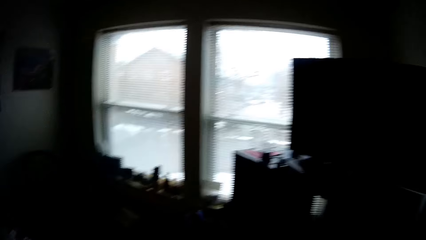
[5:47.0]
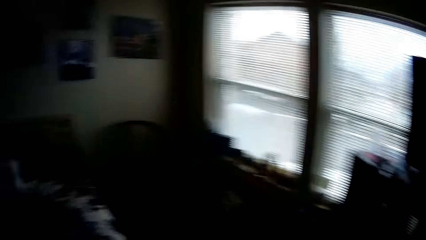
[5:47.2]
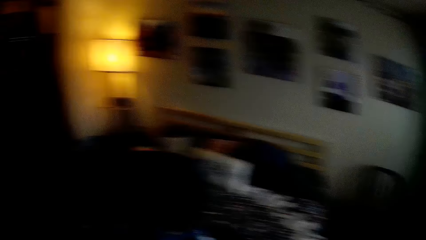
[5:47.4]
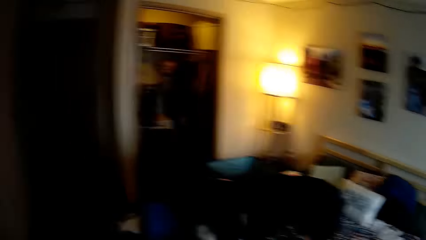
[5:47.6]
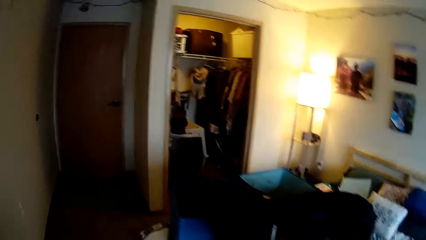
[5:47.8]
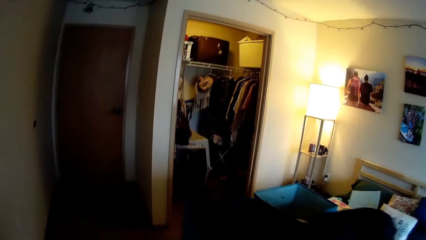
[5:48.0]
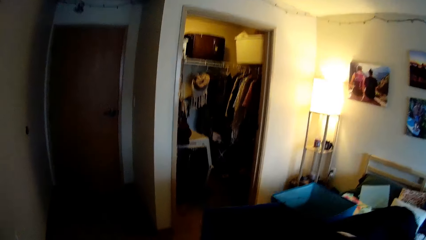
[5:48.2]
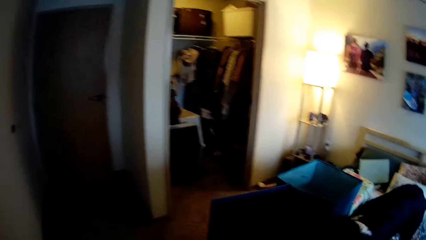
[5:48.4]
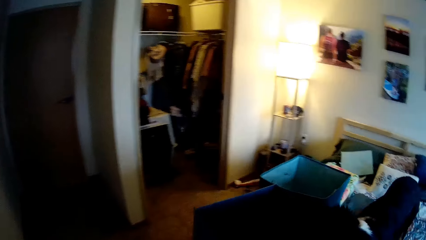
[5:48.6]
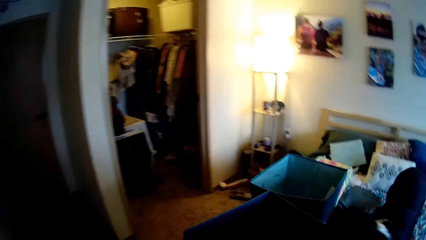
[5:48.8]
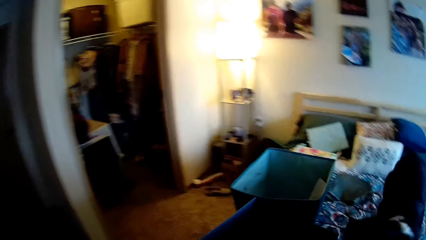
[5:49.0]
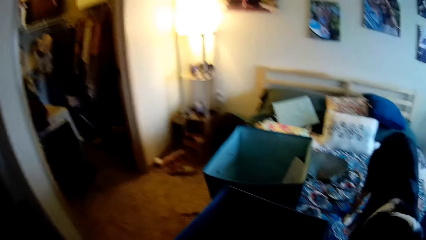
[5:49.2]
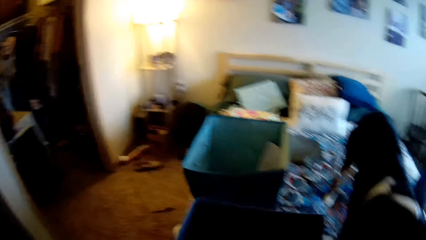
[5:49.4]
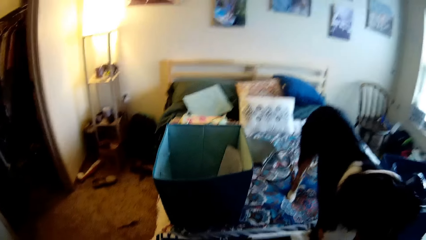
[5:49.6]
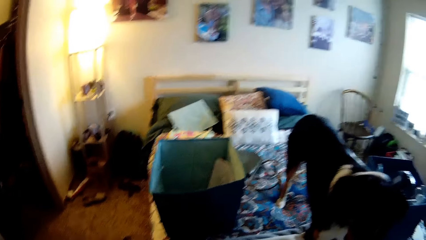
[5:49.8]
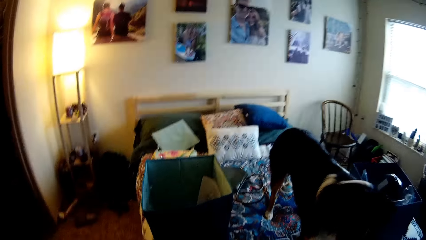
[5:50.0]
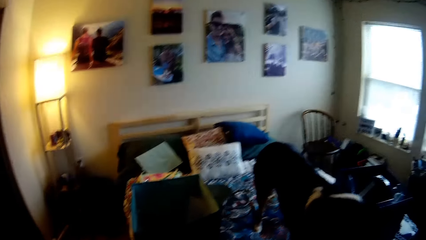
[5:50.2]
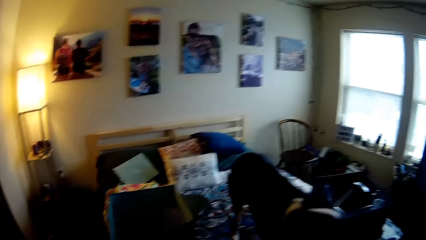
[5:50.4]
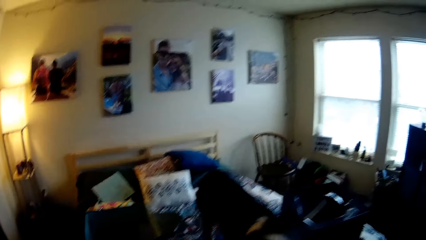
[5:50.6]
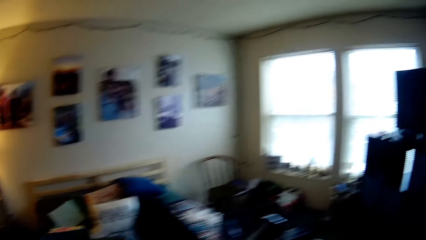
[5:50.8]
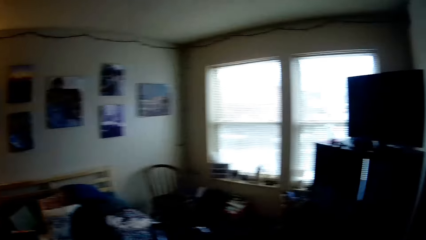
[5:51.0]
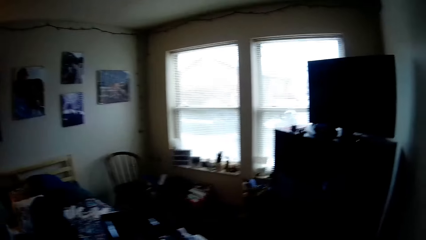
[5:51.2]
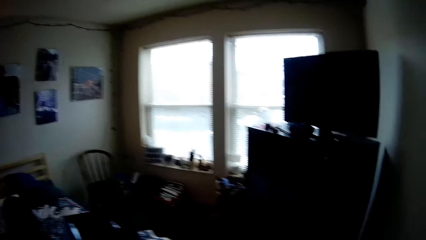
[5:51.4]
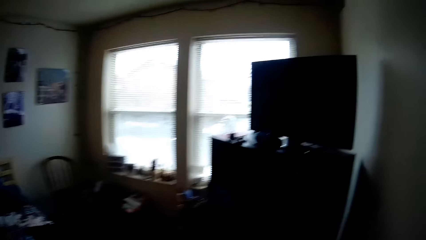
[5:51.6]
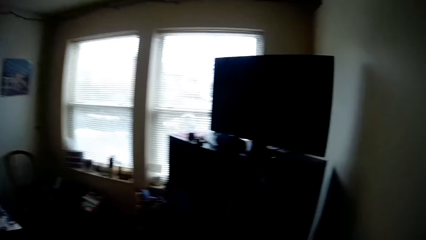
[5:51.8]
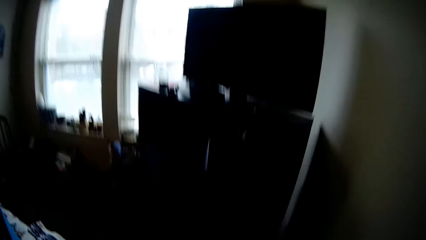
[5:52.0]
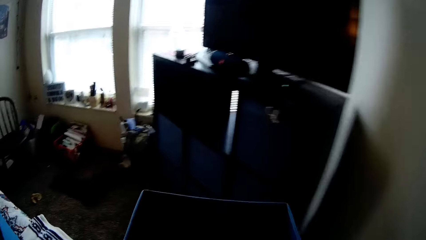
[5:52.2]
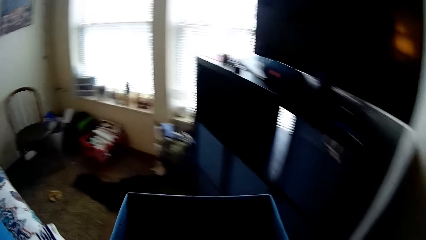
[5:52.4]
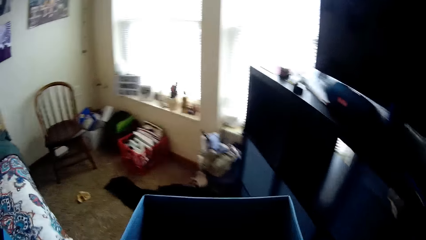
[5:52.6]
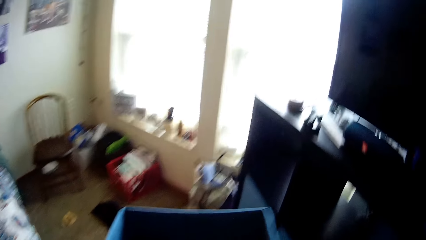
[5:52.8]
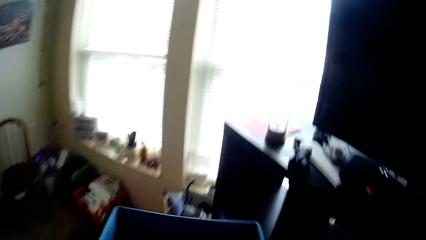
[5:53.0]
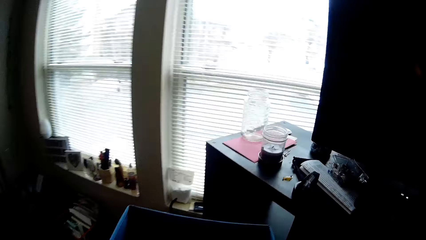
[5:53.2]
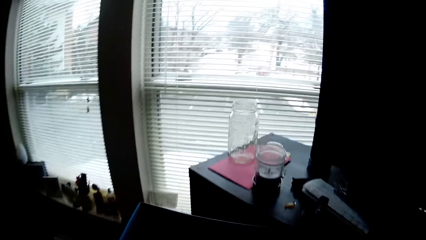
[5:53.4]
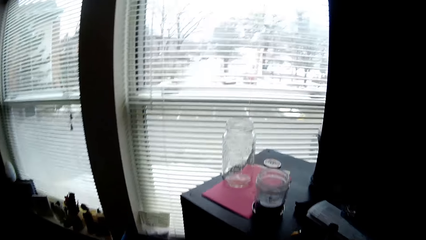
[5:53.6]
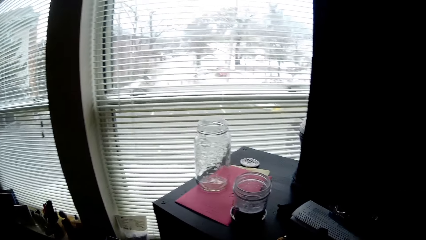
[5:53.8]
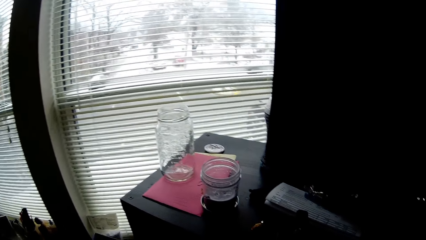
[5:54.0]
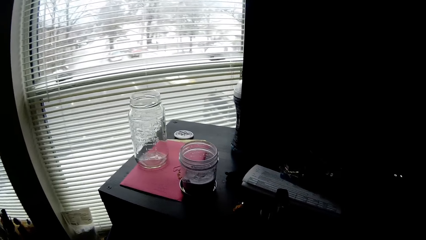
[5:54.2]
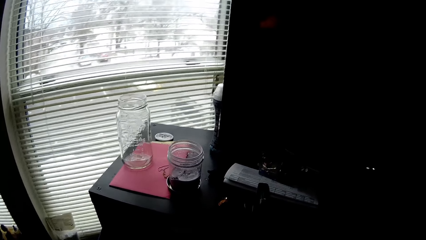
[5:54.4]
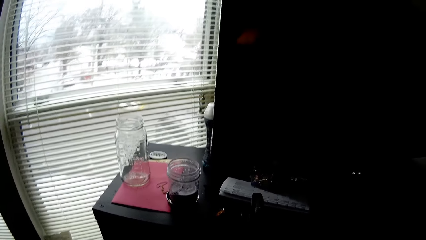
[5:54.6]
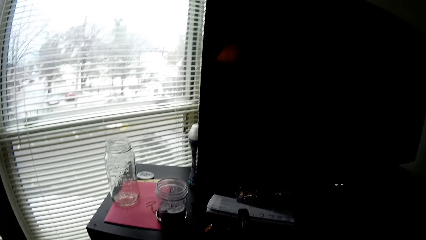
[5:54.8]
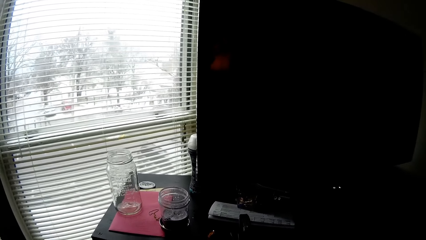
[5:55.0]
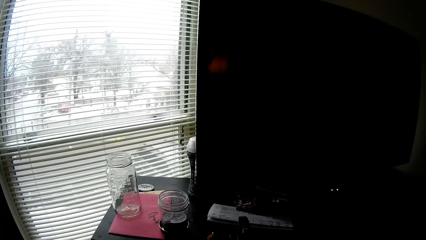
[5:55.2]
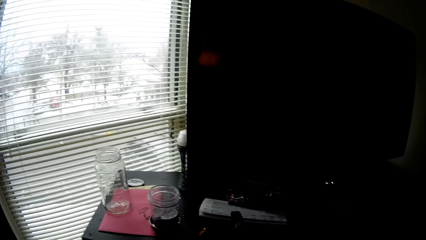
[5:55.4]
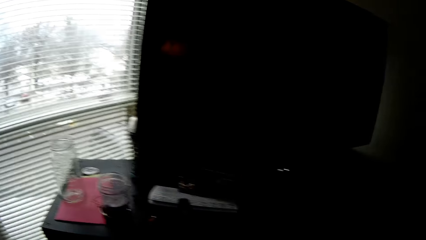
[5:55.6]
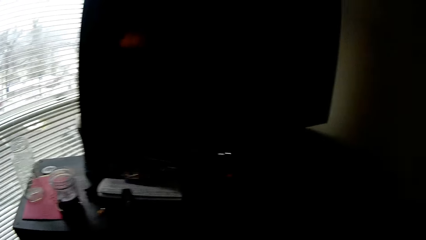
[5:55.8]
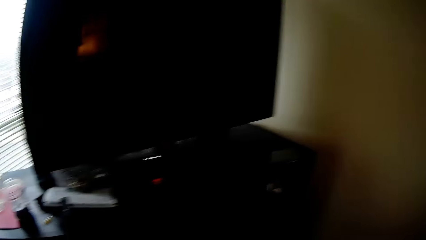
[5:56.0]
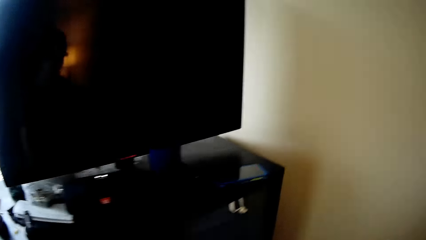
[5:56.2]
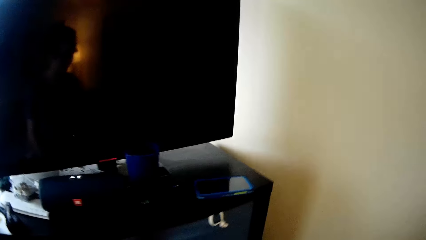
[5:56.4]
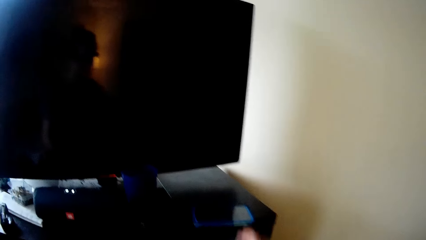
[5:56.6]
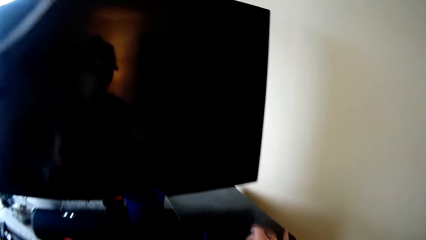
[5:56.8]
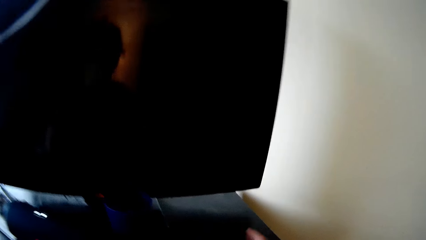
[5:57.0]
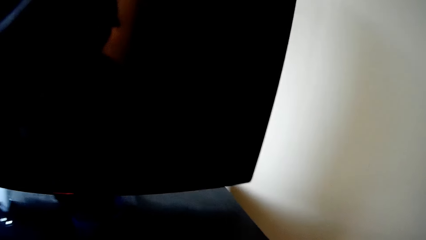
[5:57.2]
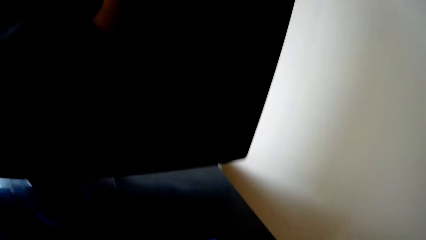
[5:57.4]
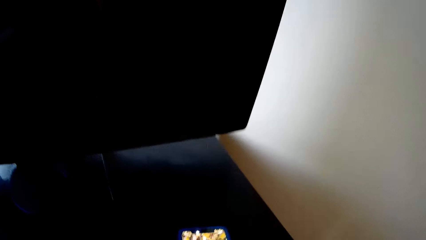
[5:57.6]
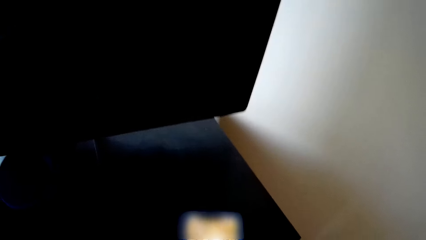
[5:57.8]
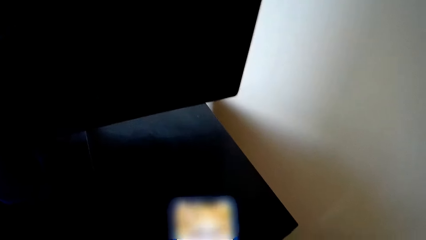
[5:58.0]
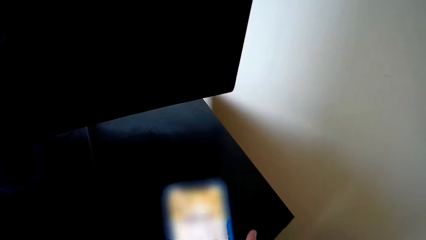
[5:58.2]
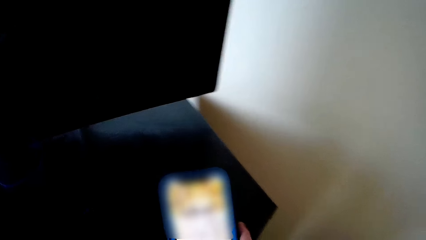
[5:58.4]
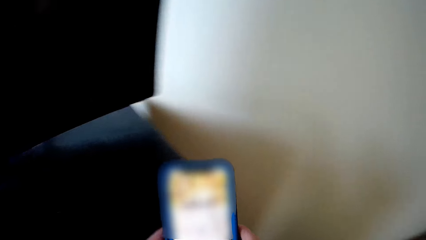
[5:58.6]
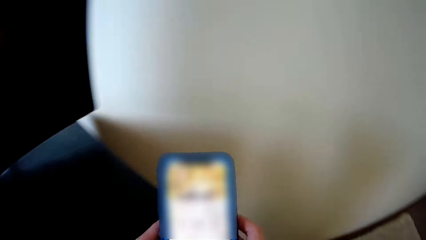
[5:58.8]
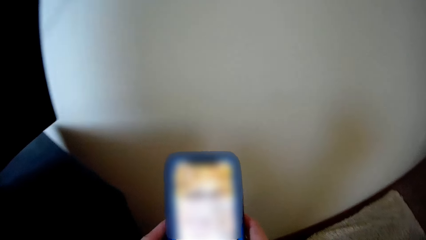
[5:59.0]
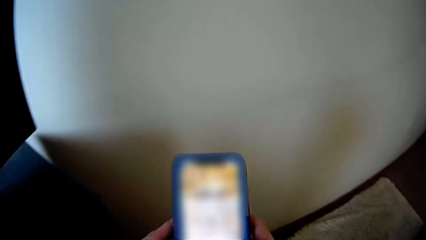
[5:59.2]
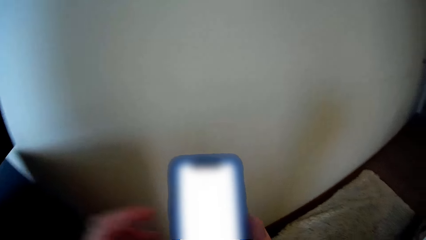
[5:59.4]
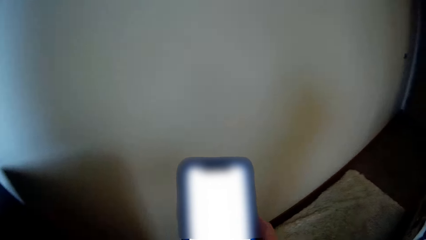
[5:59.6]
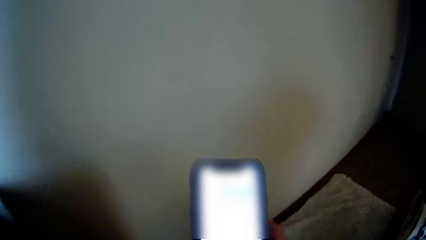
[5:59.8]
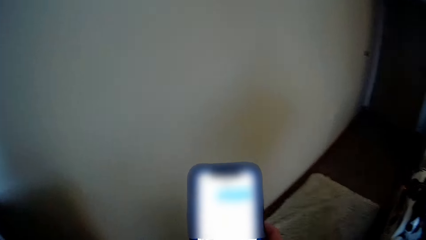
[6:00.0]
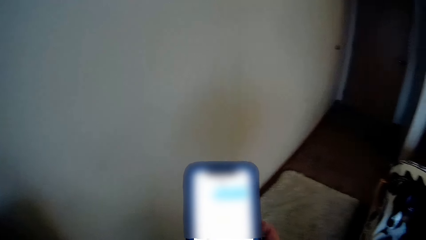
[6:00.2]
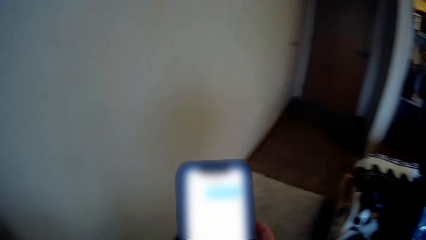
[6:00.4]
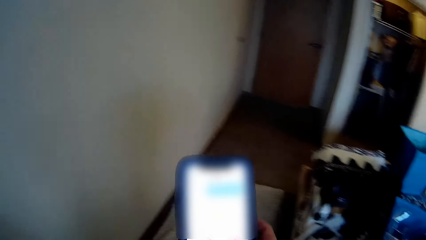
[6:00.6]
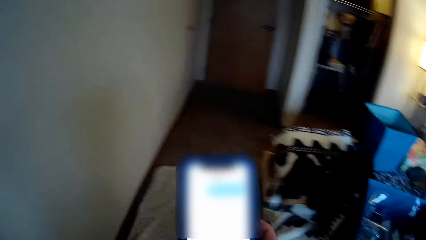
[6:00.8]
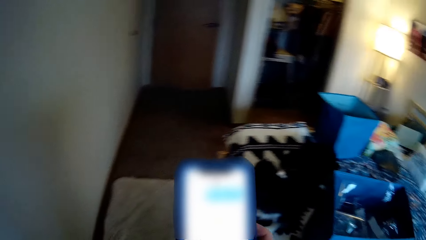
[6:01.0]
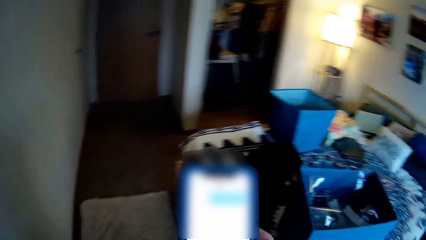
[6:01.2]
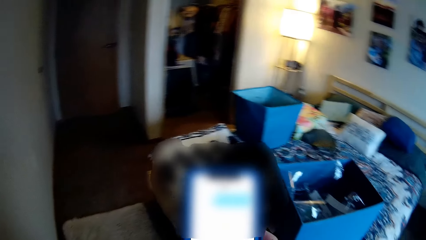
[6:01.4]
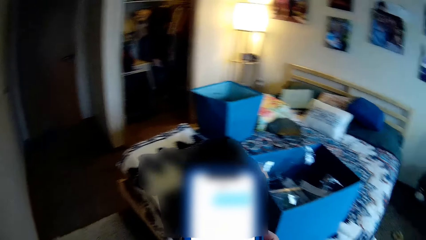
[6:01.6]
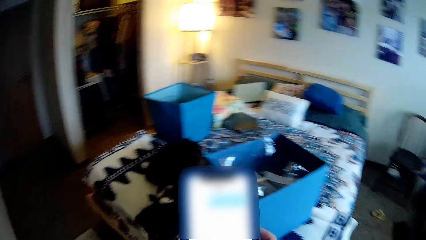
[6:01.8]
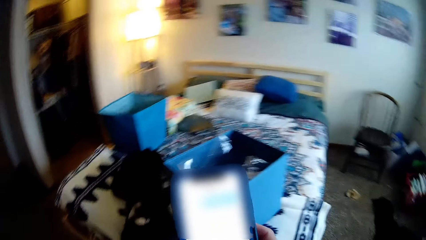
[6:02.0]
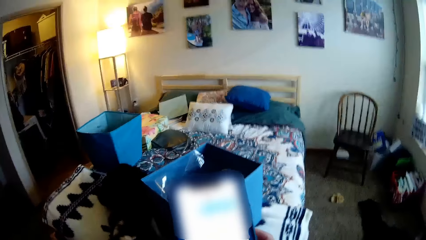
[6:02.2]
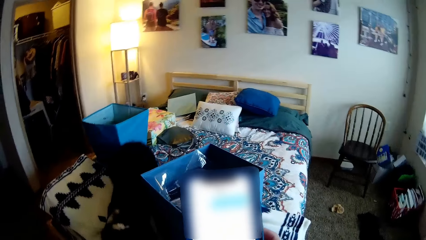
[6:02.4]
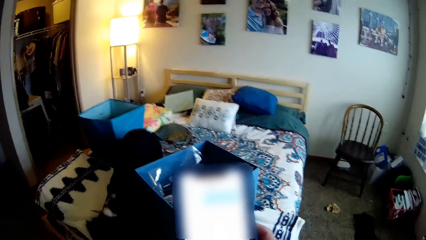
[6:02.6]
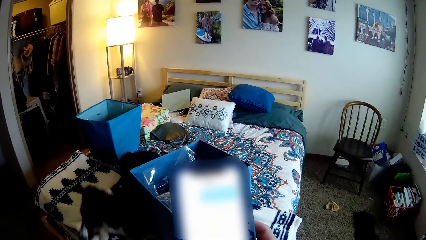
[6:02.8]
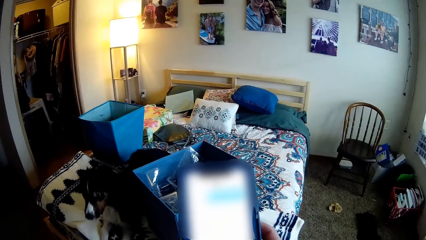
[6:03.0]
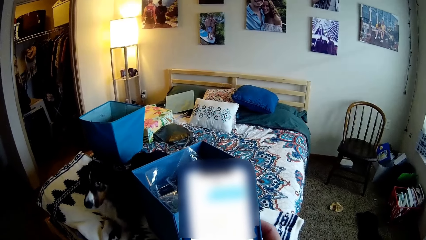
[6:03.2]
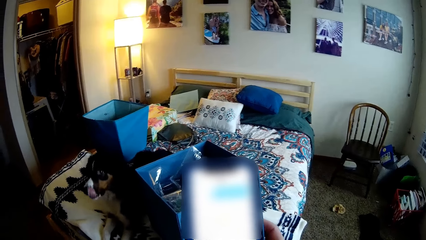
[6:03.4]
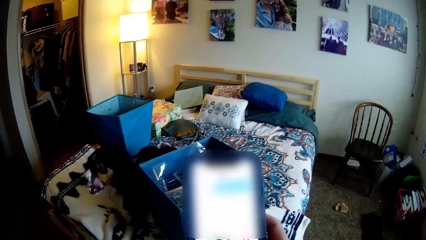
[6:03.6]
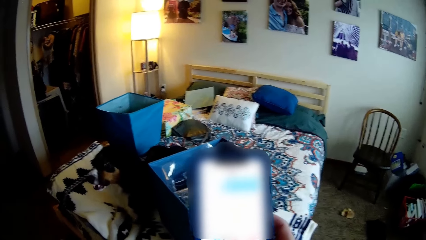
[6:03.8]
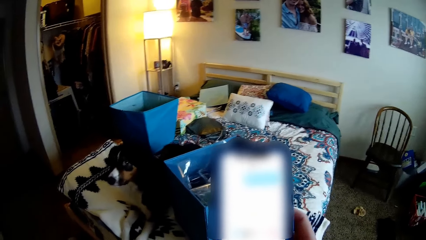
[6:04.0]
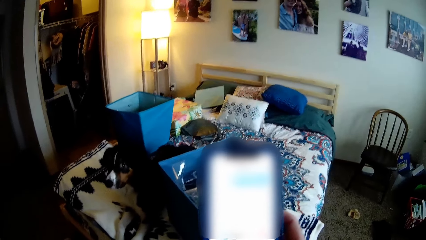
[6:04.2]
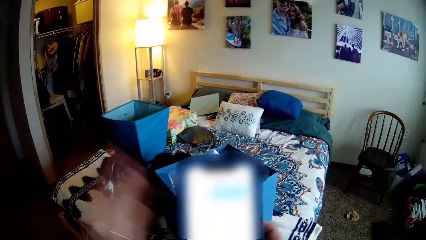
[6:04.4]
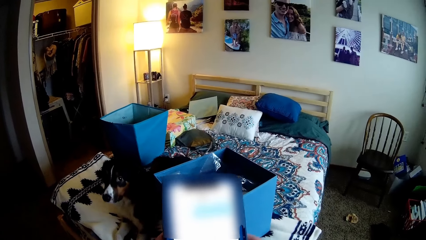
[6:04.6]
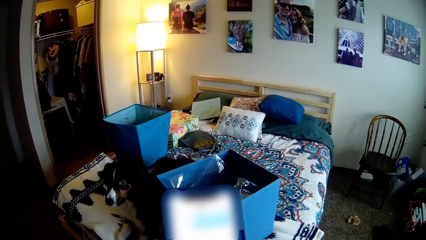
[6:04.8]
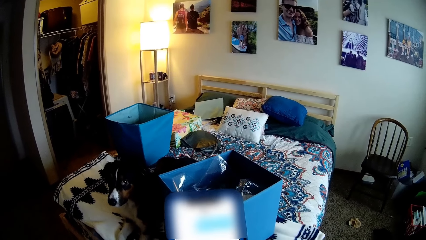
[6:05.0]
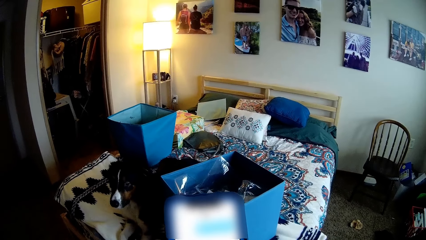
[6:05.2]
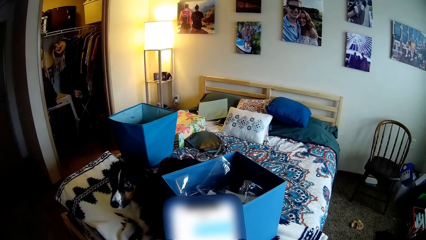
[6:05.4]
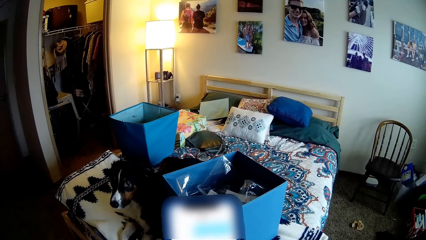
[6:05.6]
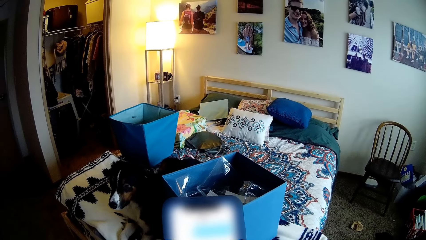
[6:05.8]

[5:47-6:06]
The camera wearer picks the box from the bed with her right hand. She carries the box around the house with both hands. She picks a mobile phone from a shelf with her right hand. She holds the mobile phone with her right hand and scrolls on the mobile phone.
